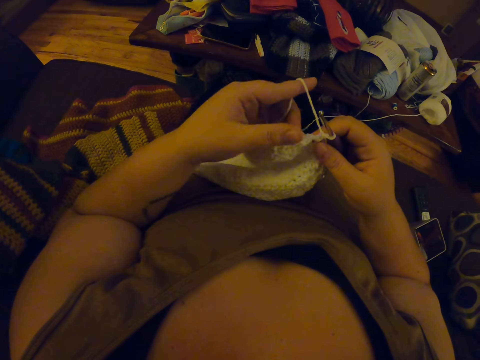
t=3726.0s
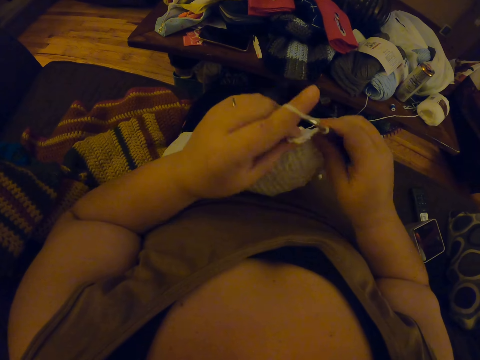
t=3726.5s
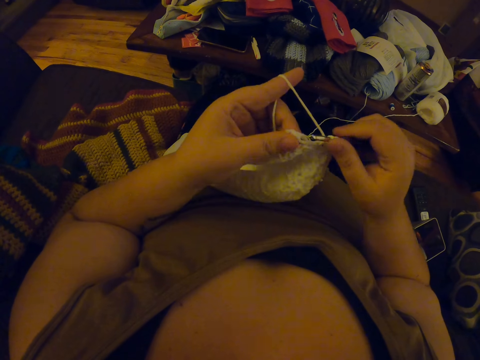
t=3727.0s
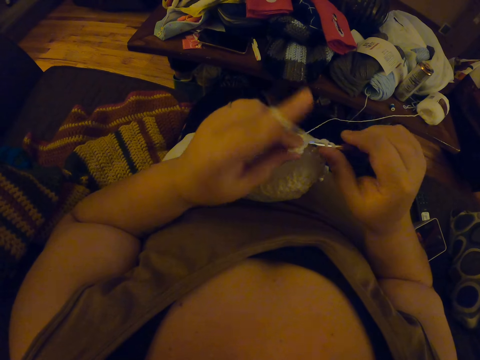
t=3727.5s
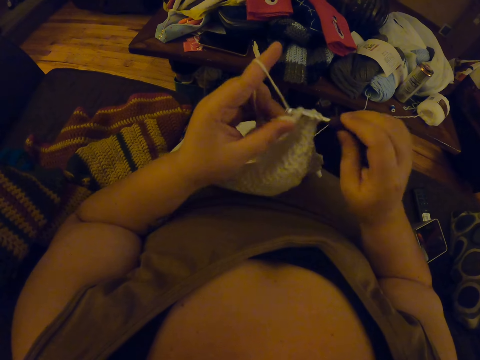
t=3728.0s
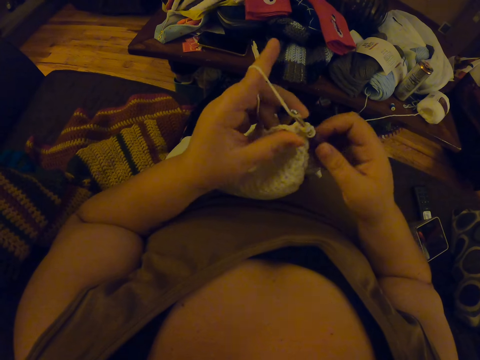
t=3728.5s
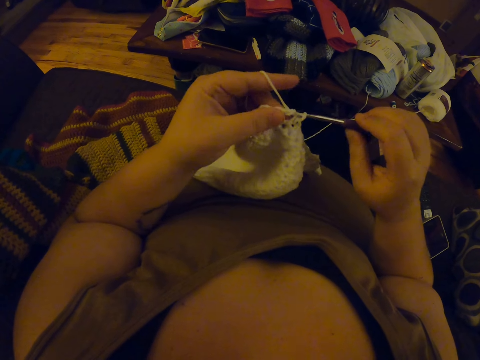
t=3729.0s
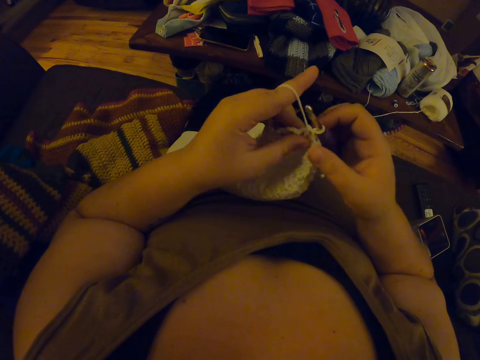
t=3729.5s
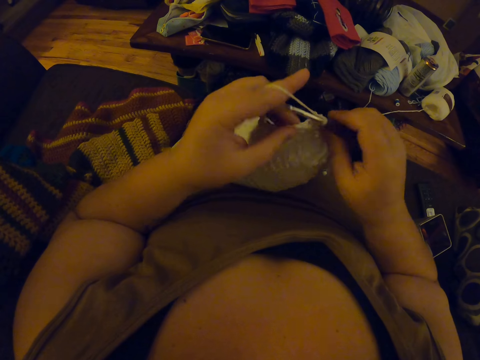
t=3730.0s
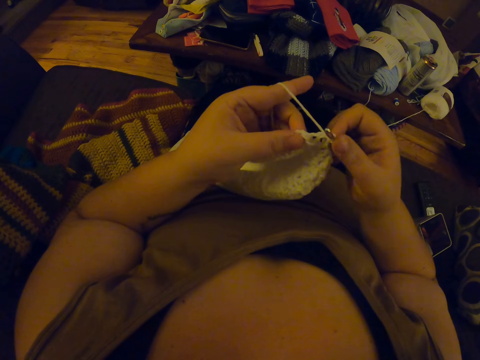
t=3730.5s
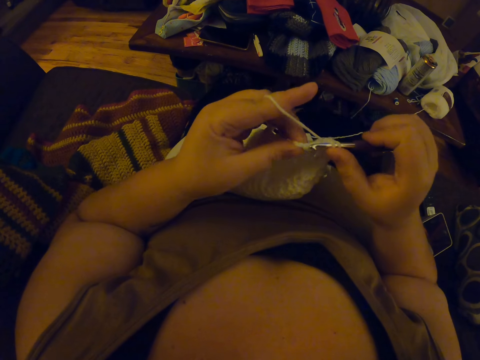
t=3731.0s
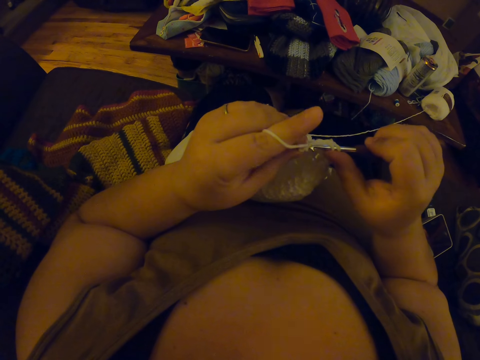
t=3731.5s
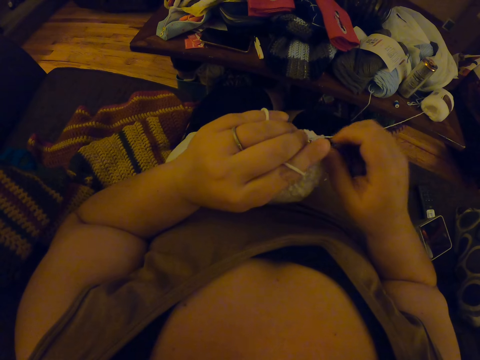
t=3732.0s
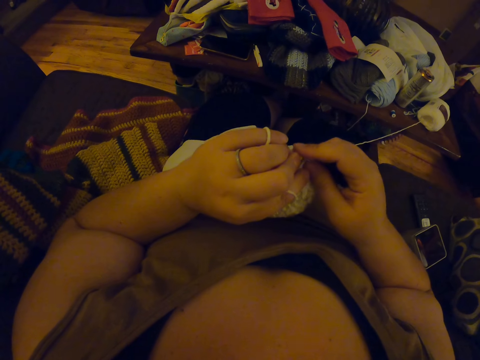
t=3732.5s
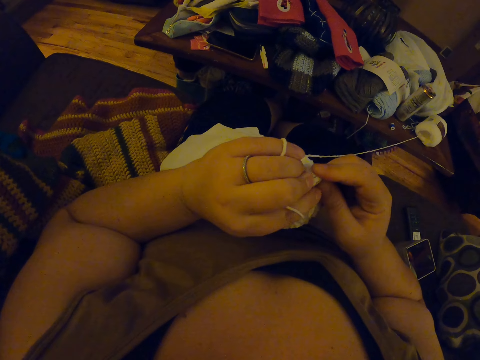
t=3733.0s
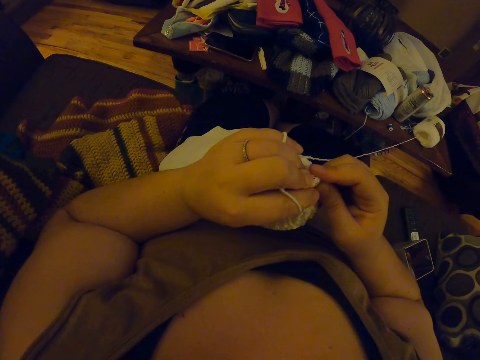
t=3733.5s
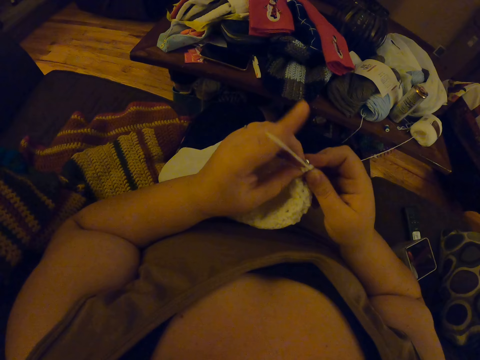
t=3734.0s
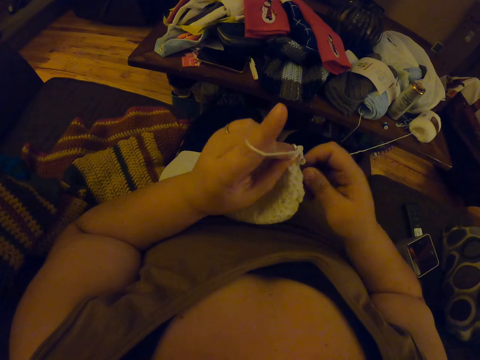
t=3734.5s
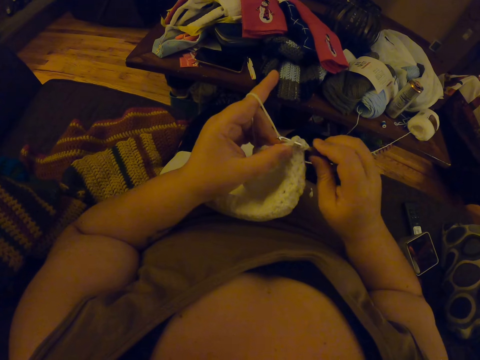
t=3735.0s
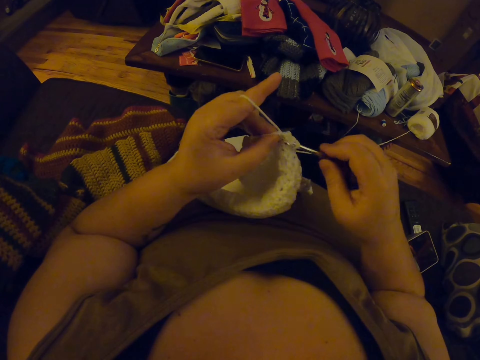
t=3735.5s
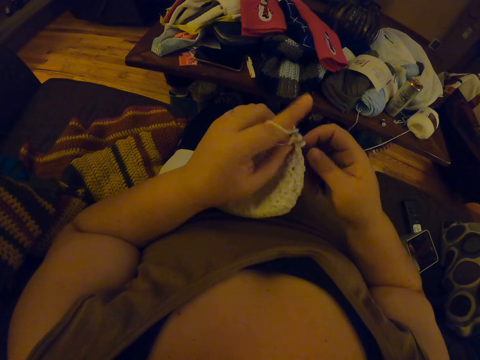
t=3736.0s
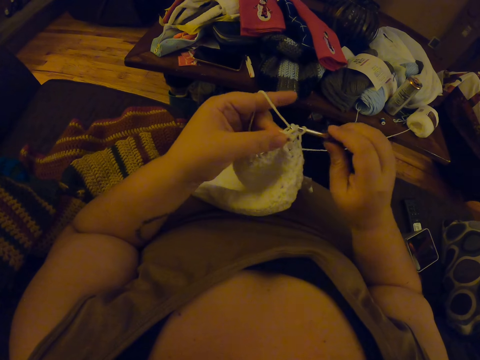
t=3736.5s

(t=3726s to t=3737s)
The camera wearer continues to crochet.

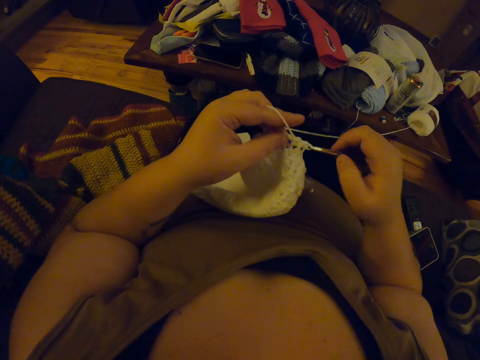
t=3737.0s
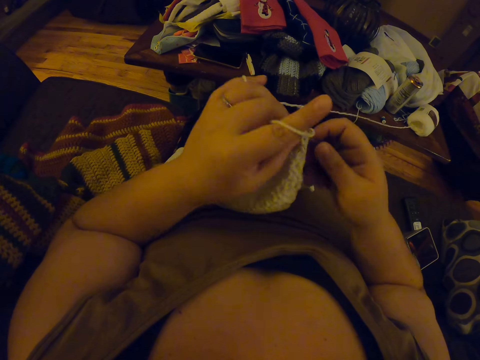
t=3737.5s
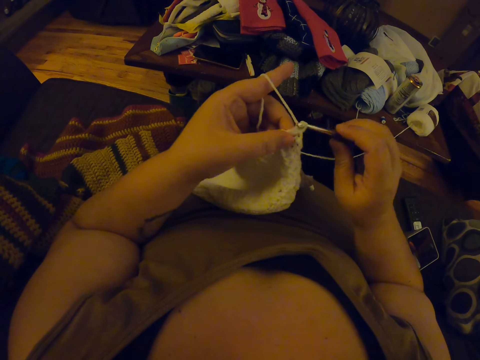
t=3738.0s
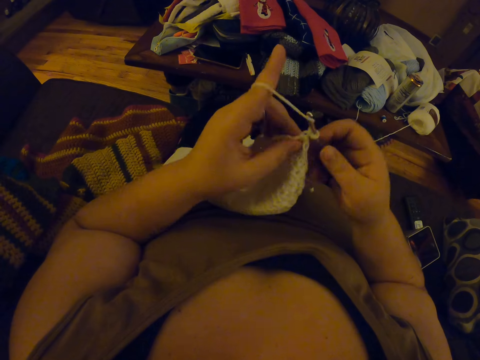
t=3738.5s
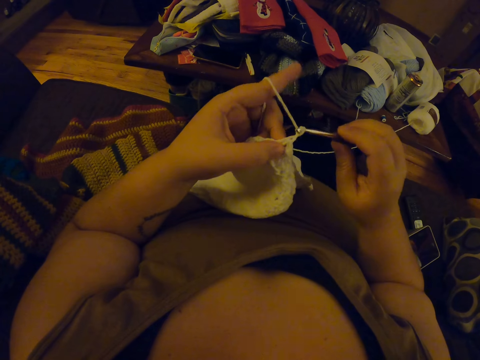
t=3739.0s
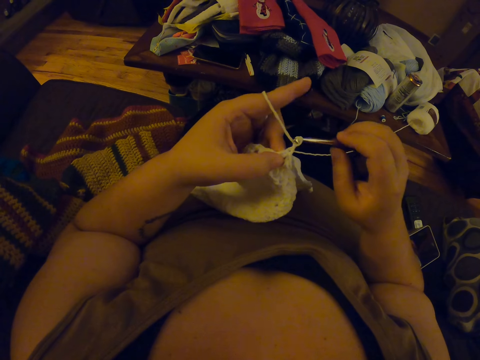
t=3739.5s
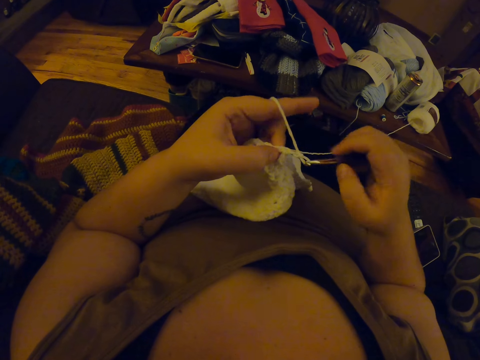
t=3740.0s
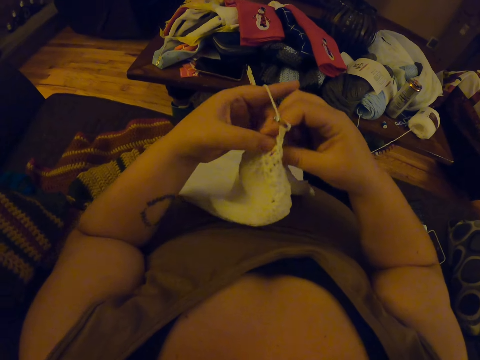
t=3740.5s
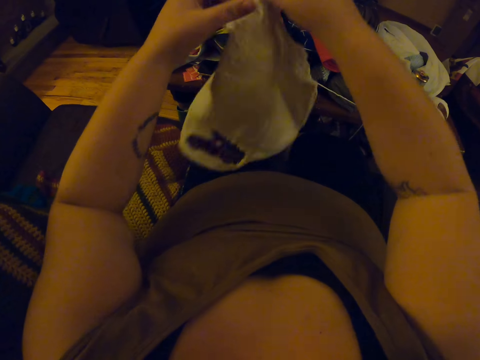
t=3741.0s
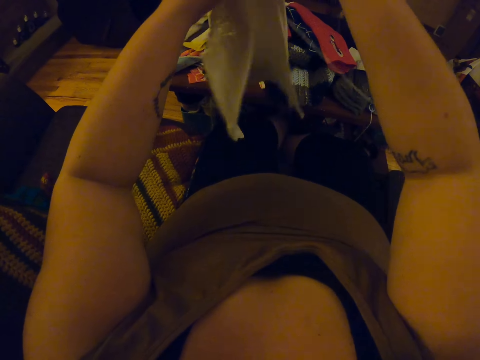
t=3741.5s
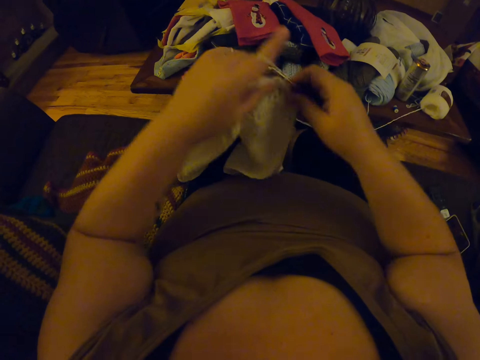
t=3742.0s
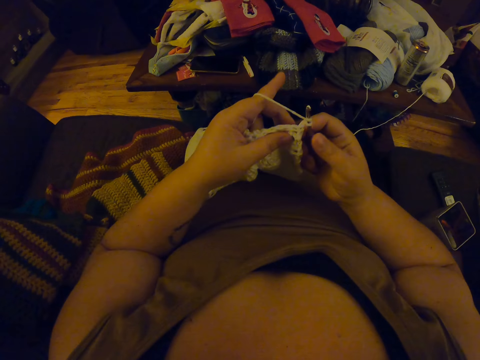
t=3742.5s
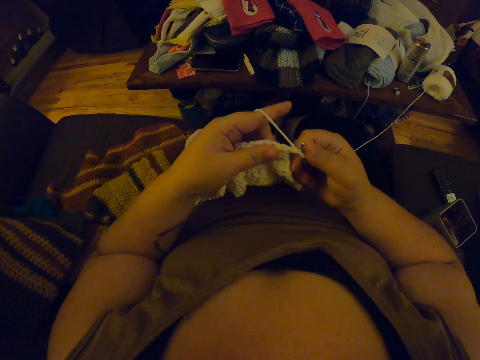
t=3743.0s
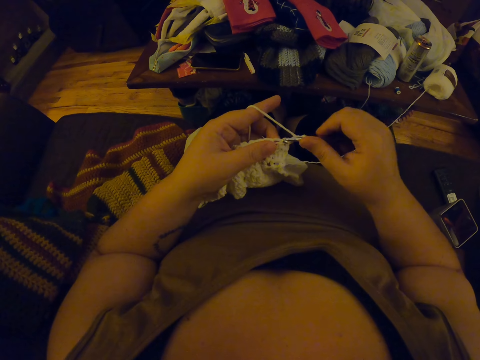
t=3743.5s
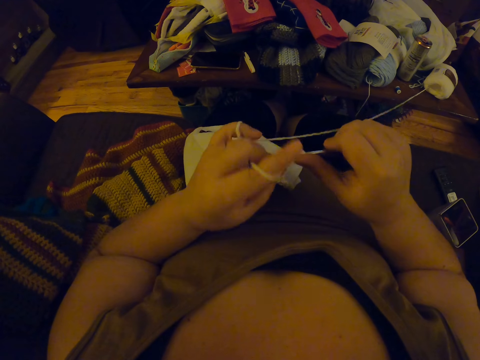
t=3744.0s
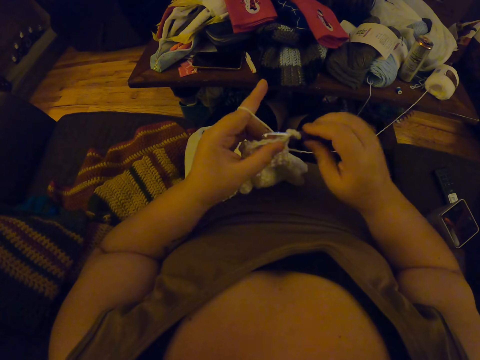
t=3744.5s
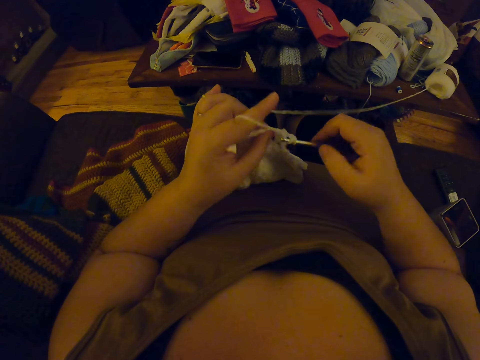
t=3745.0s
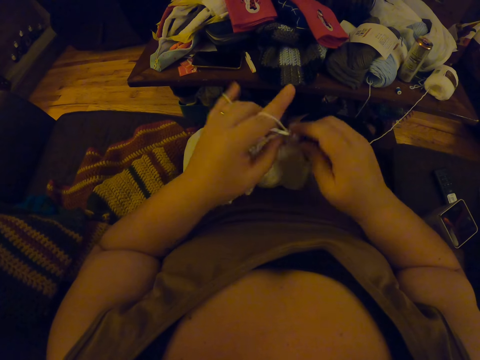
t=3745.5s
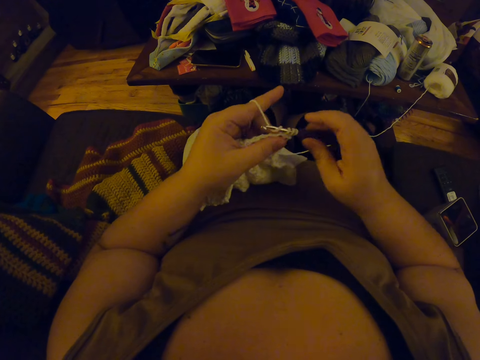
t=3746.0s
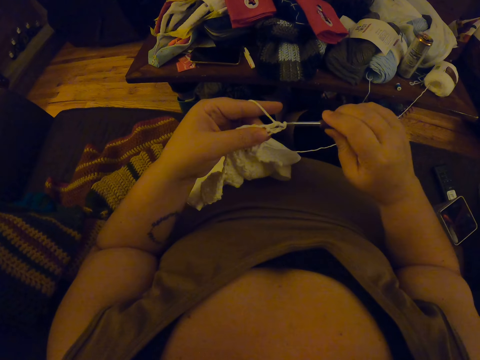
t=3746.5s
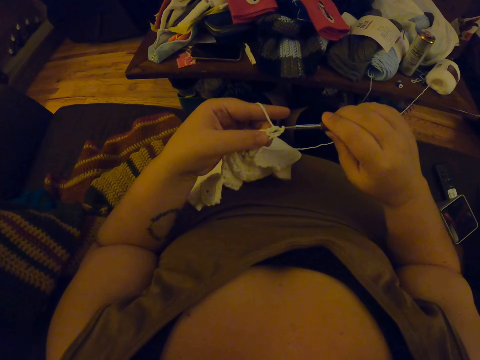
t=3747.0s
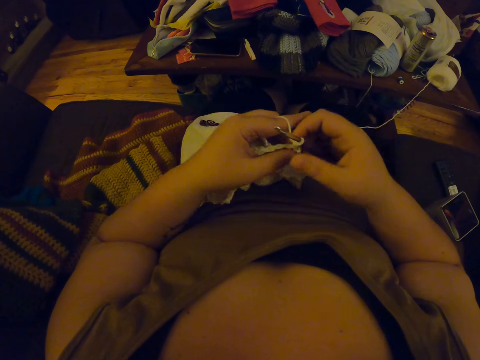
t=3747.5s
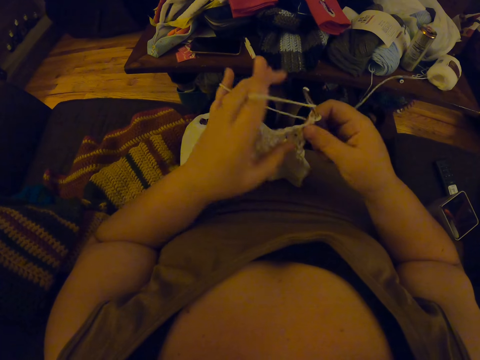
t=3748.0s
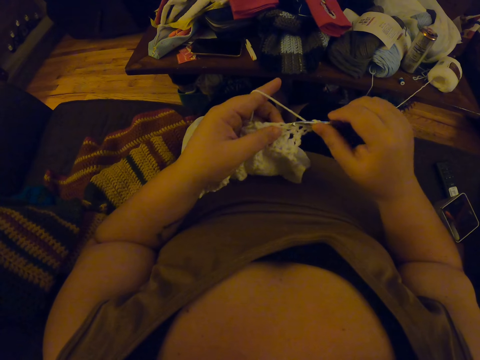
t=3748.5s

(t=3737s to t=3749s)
The camera wearer stretches the crochet material. They turn the fabric. They continue to crochet.

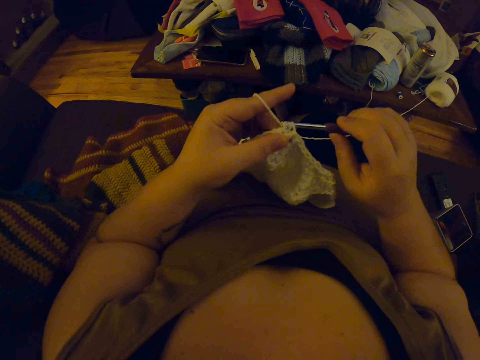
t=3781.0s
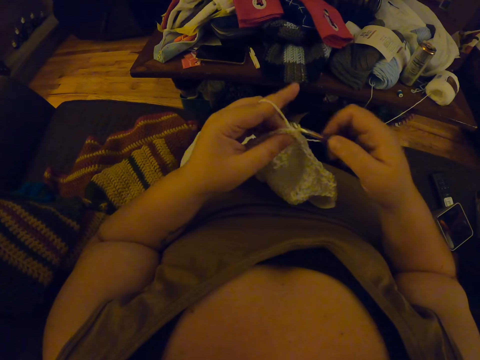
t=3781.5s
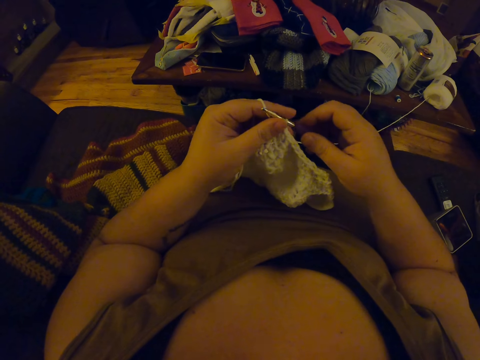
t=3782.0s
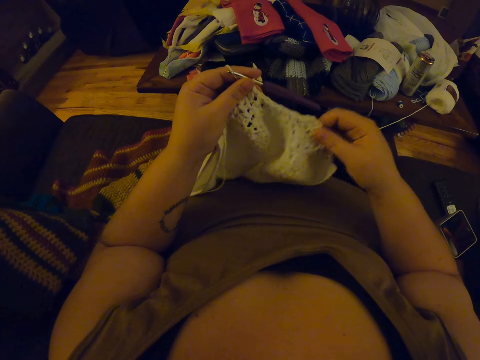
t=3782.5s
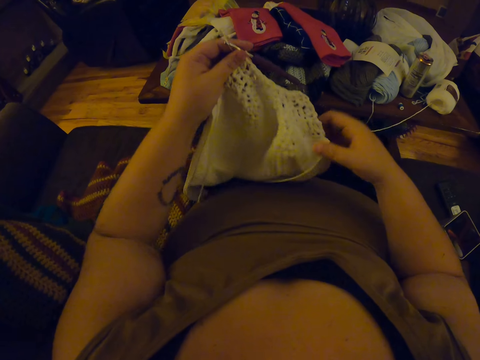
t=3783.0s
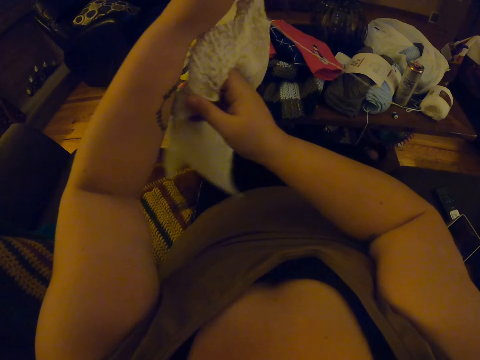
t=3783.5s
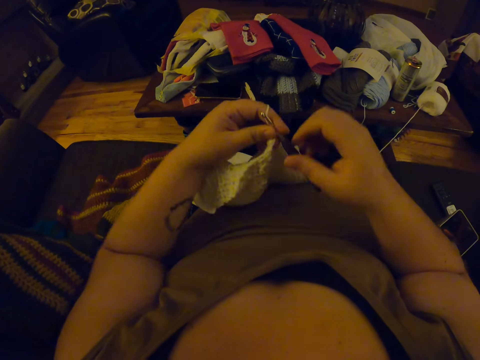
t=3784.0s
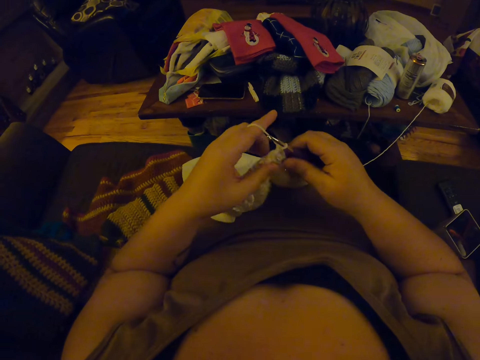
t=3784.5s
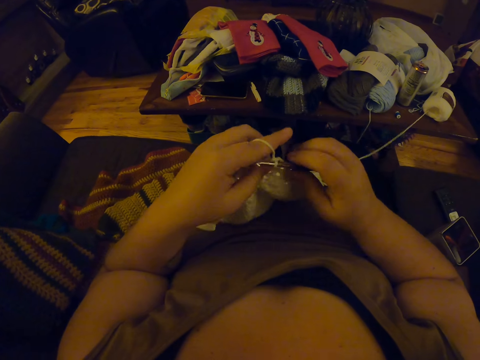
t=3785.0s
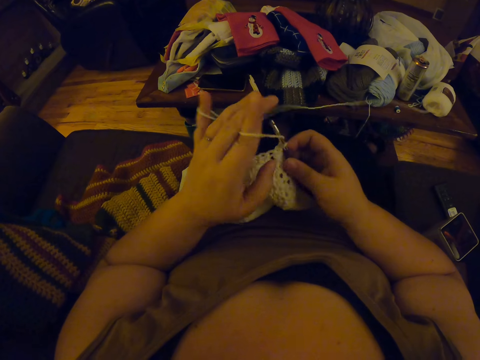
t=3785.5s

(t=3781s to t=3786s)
The camera wearer stretches the crochet material. They turn the fabric.
